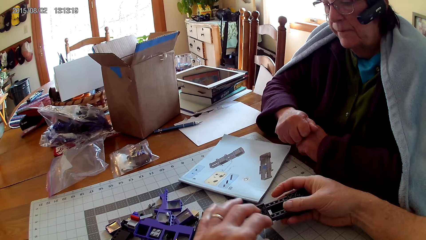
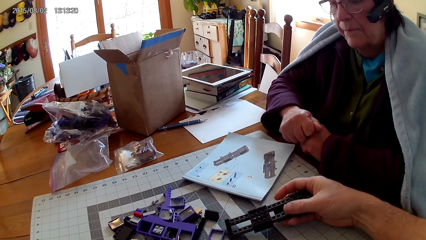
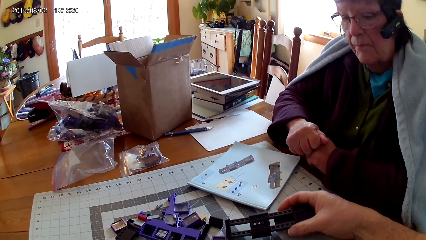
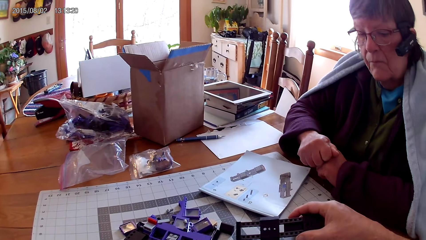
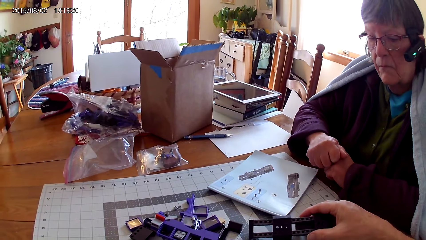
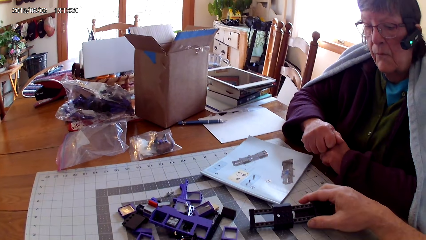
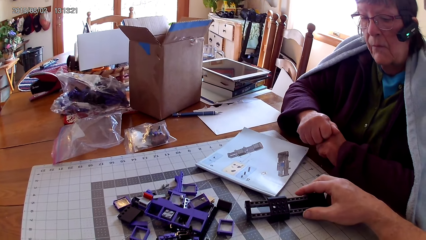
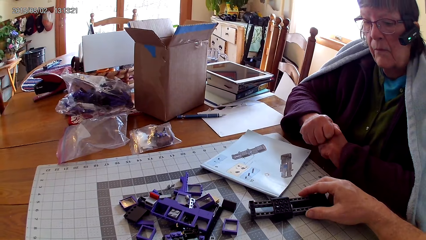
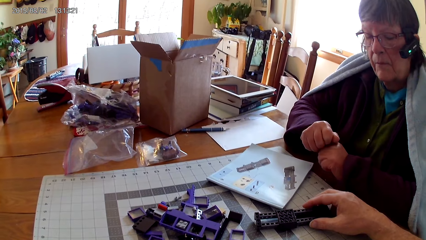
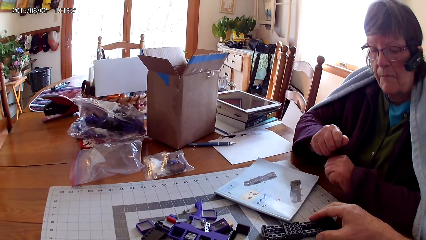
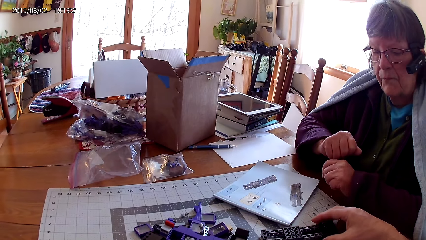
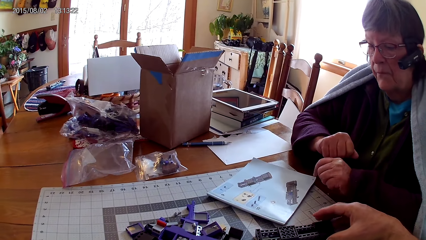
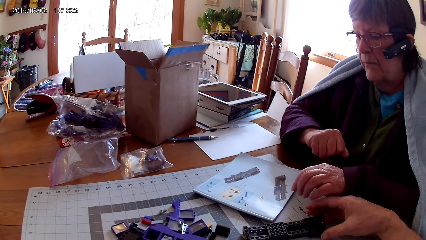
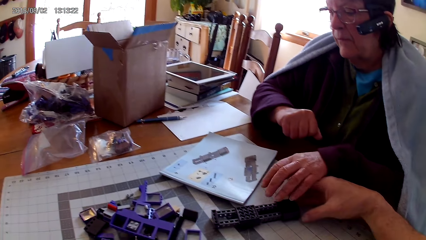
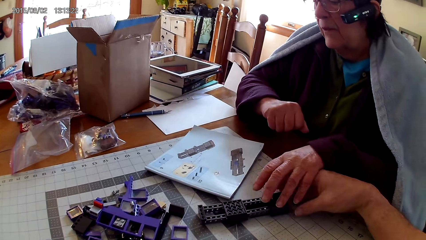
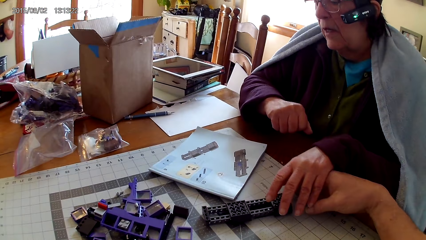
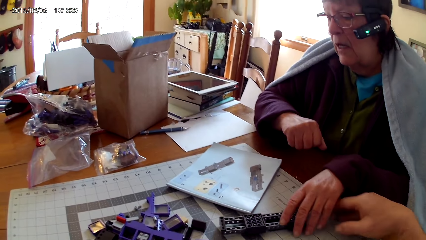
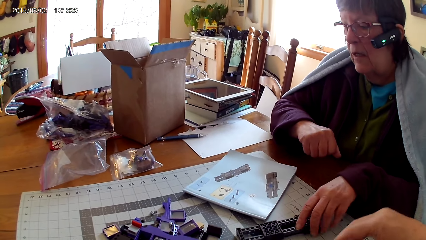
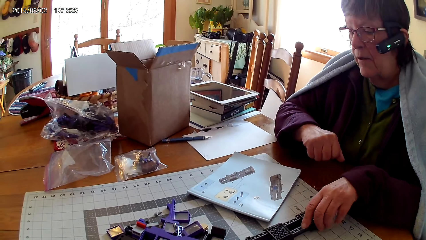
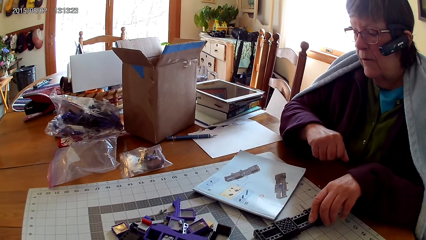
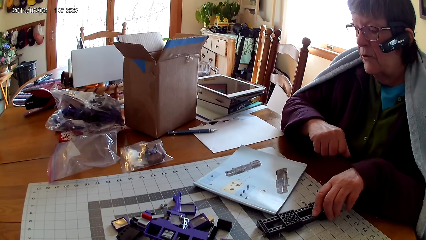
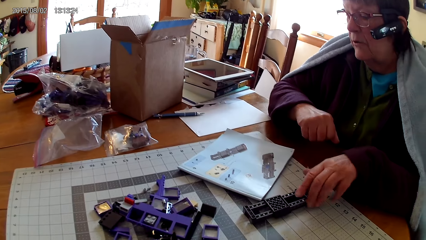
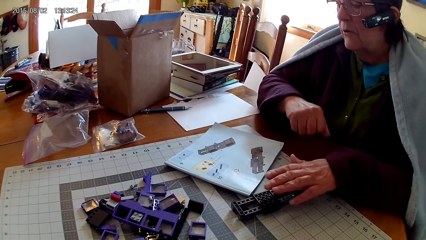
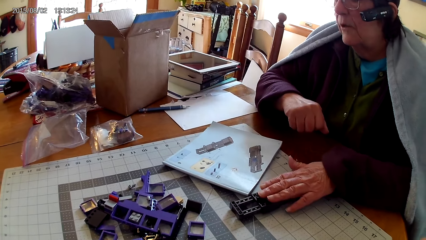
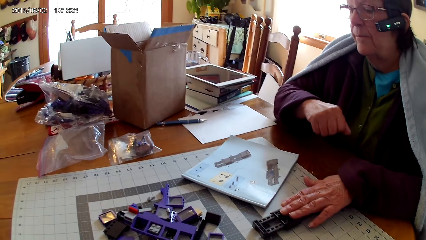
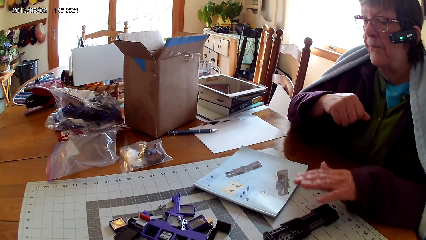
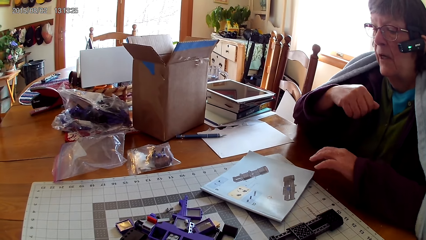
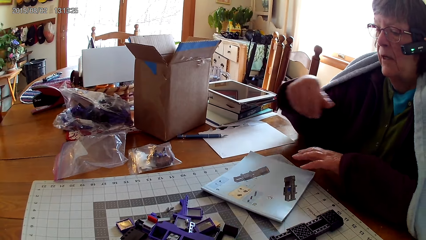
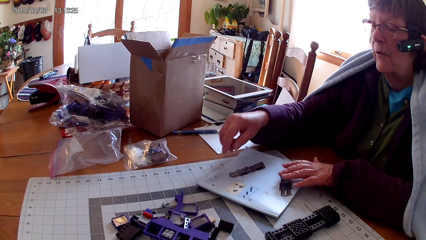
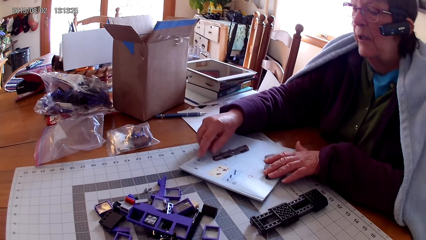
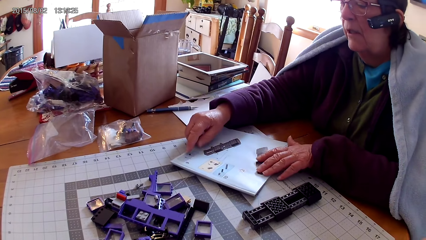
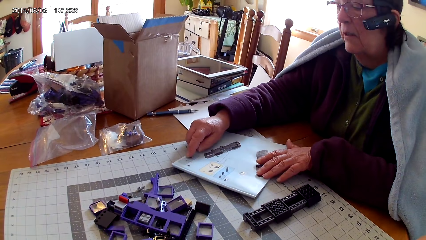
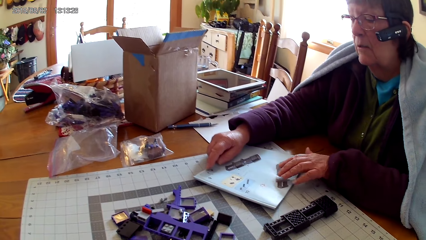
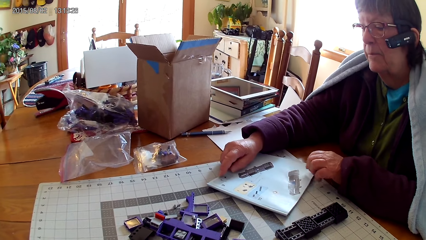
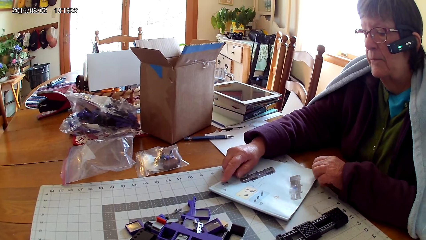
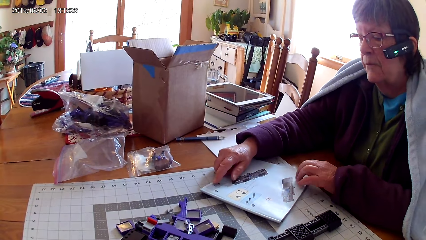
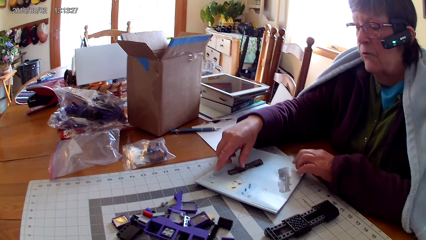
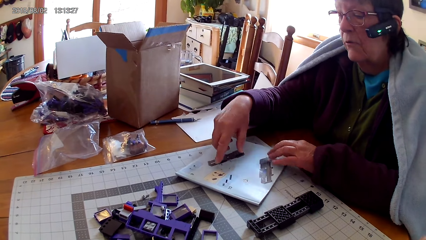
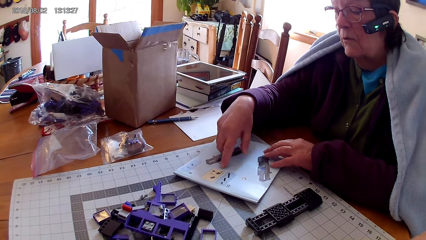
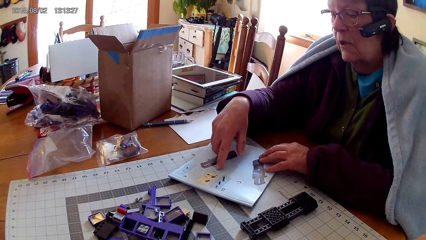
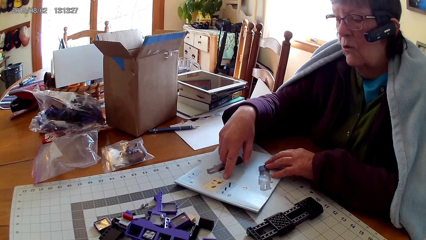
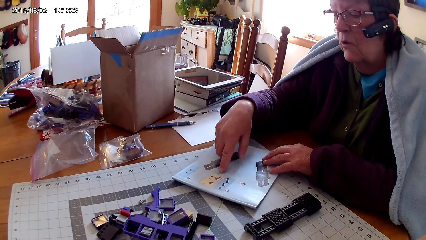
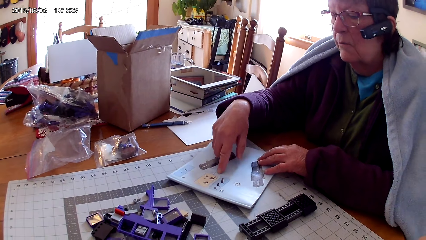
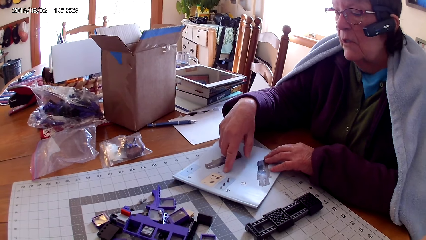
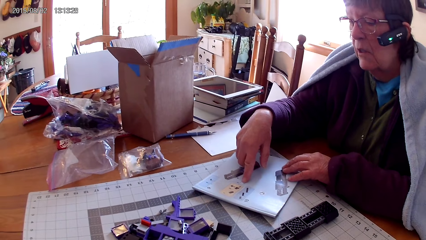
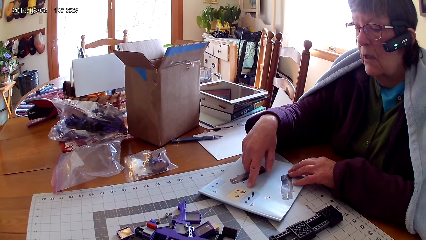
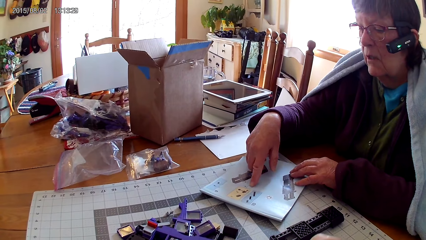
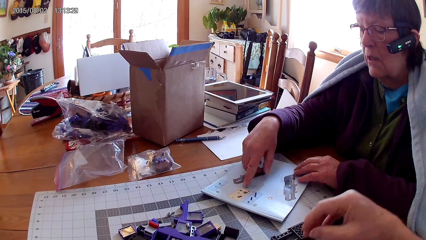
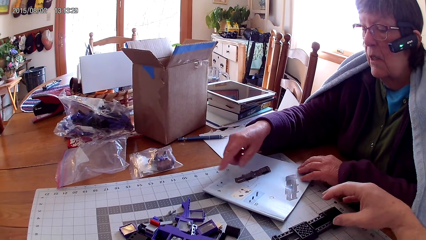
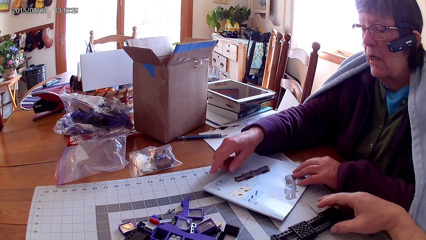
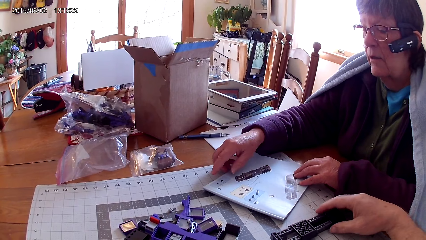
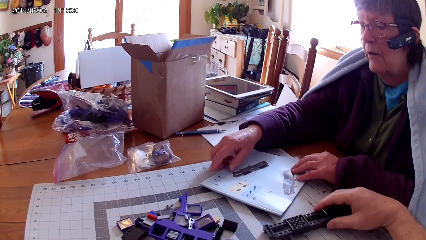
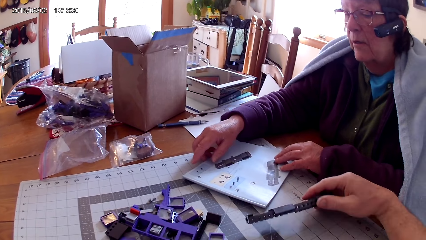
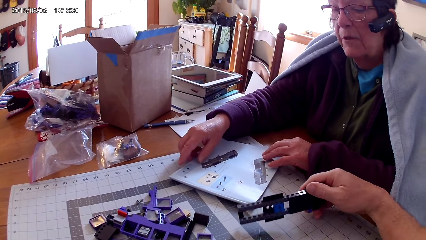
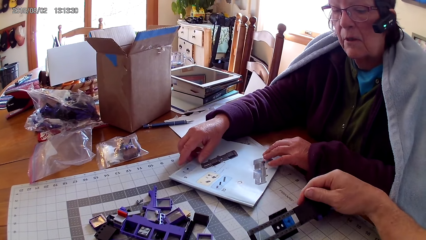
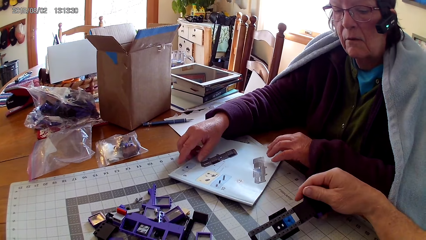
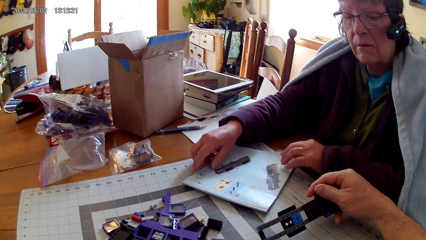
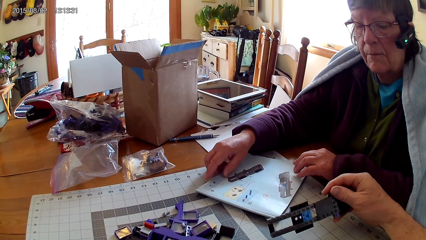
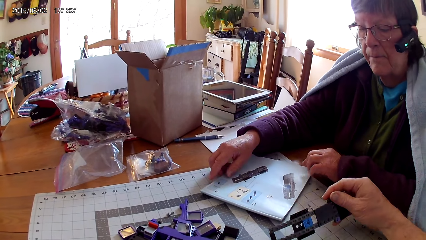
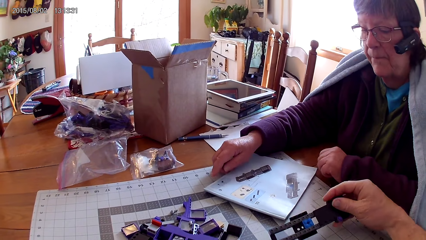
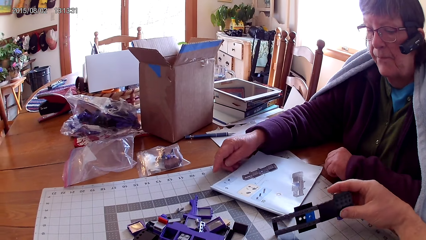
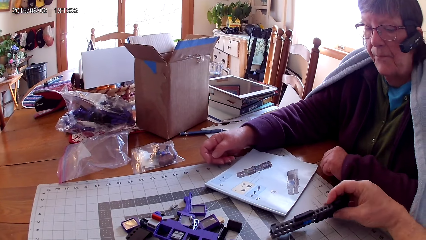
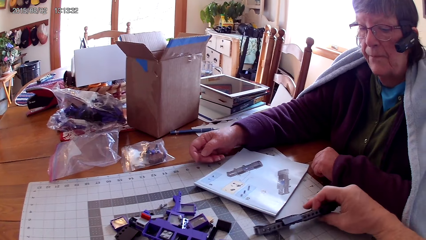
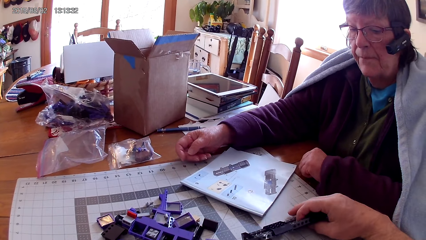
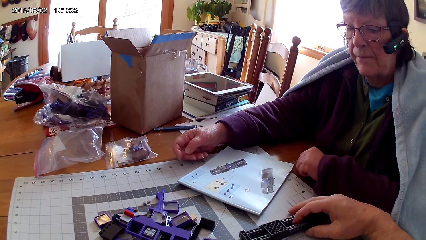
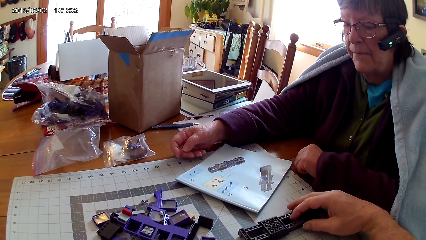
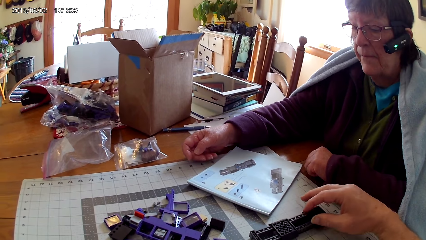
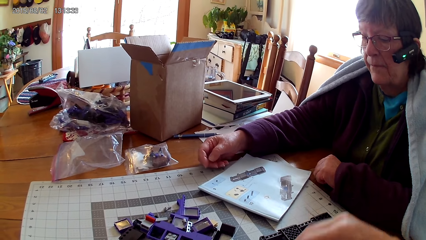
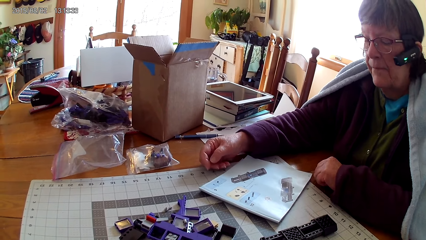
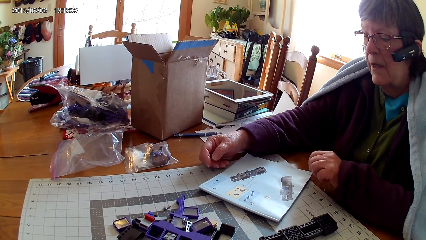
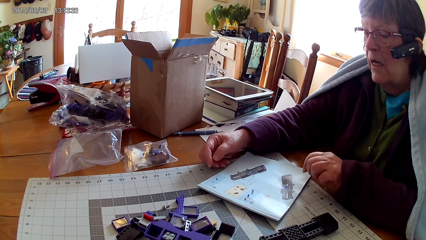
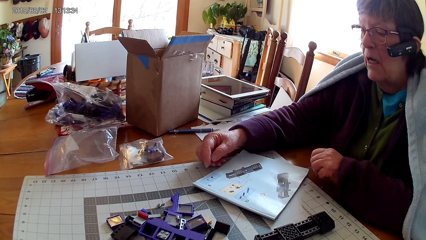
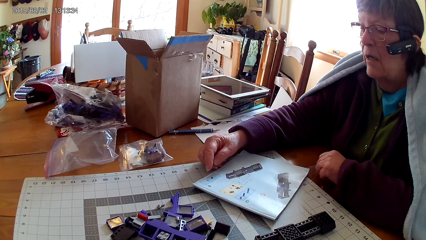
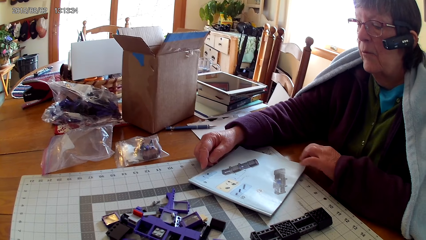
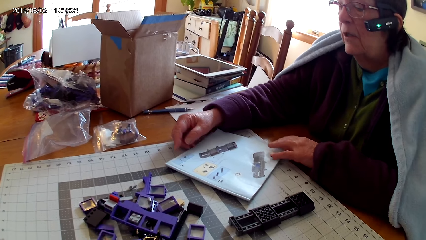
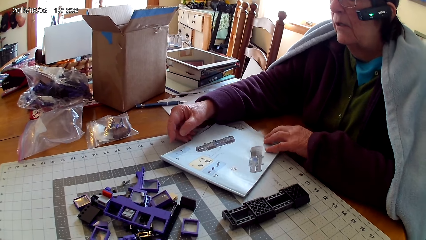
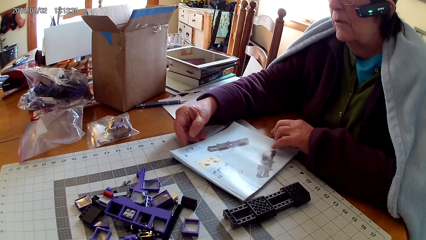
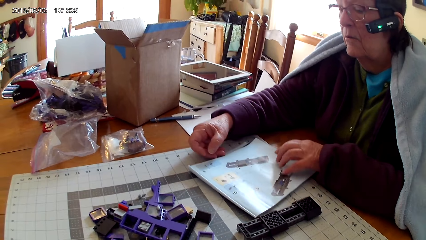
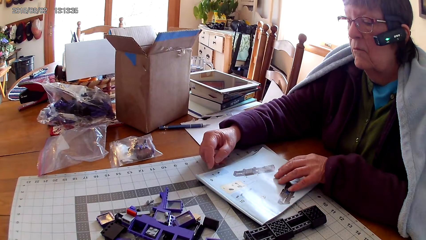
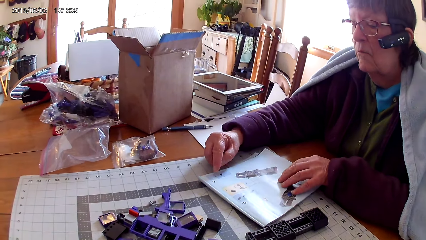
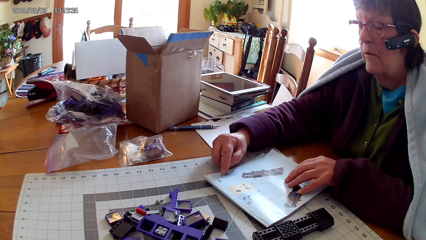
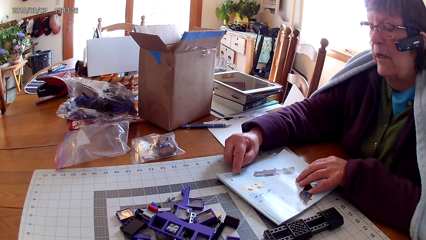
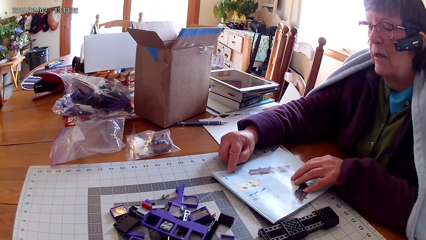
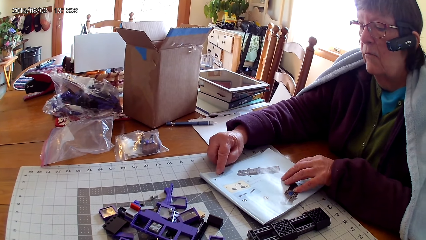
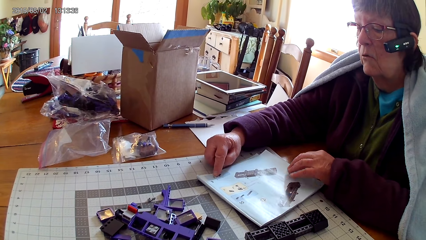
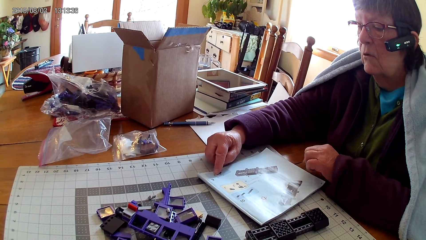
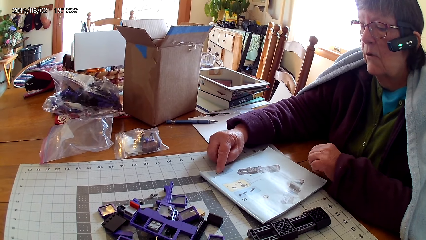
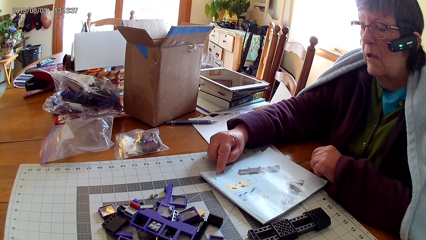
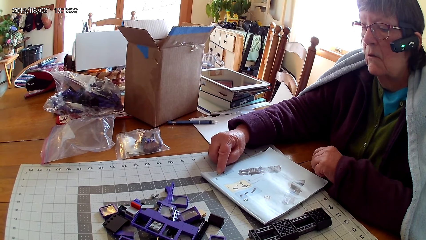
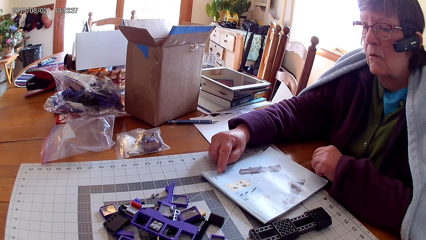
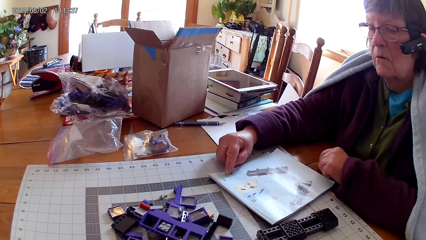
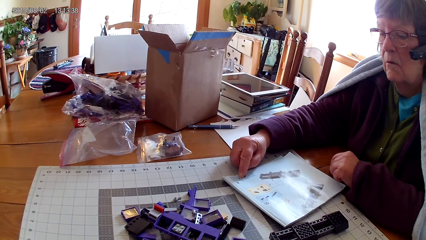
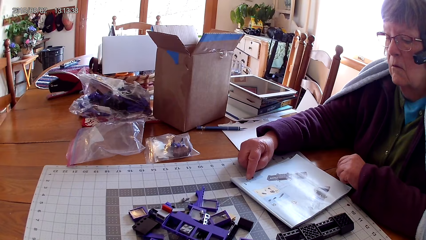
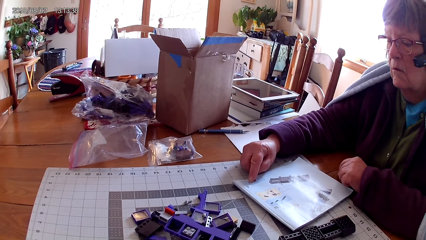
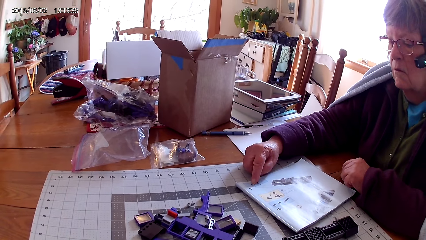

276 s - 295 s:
A person looks around. The camera wearer puts the plastic on the table. The person holds the plastic. The person touches something, moves something, puts a hand on something, and removes the hand from something. The person touches the manual book with her hand. The camera wearer looks around. He touches something. He holds a plastic with his hand. He takes an object. The person looks at something. The camera wearer looks on something. He puts an object on the table. He removes his hand from the object. The person reads the manual book. The person moves the manual book. The person reads the manual book.
